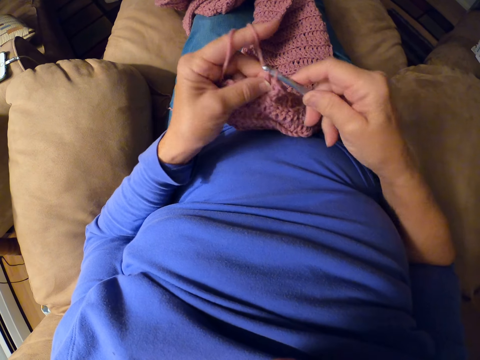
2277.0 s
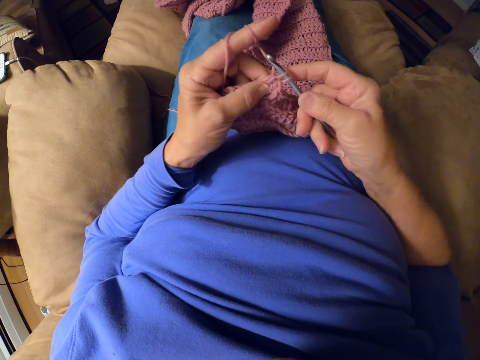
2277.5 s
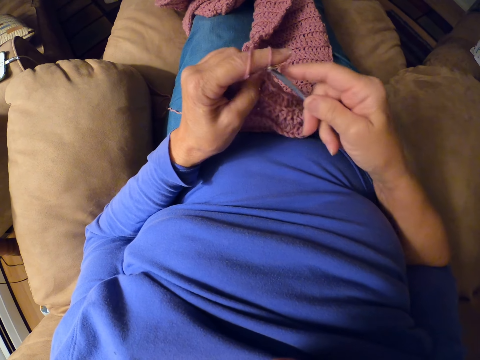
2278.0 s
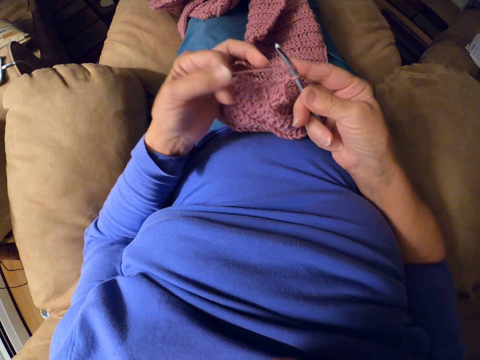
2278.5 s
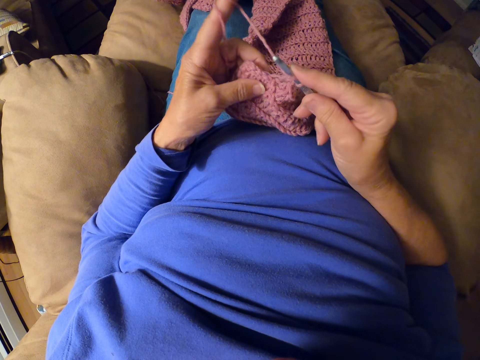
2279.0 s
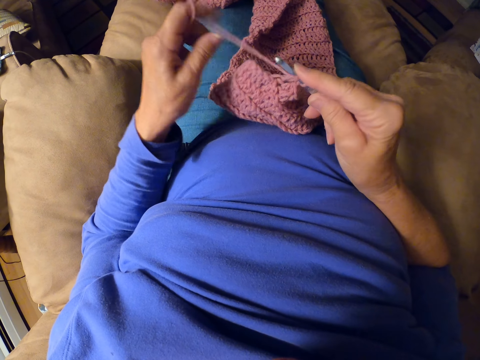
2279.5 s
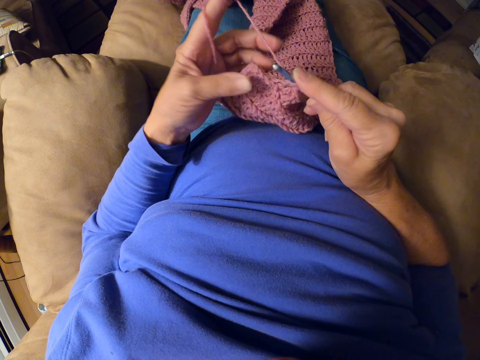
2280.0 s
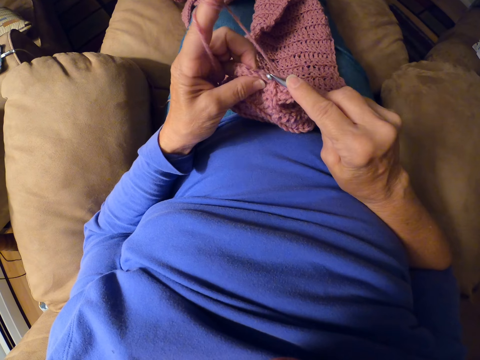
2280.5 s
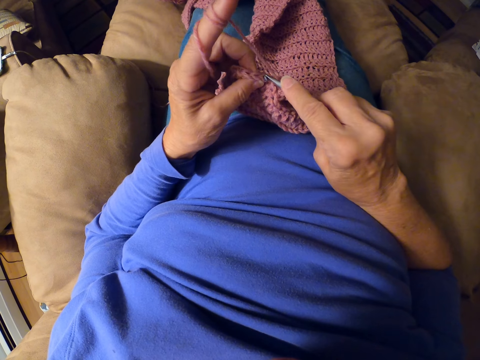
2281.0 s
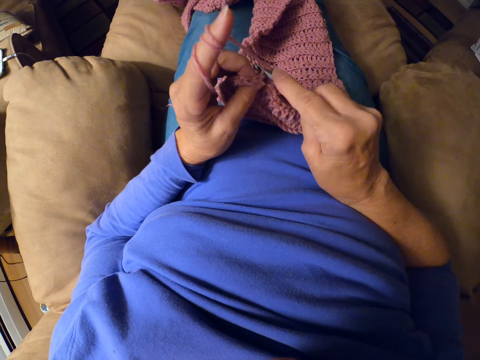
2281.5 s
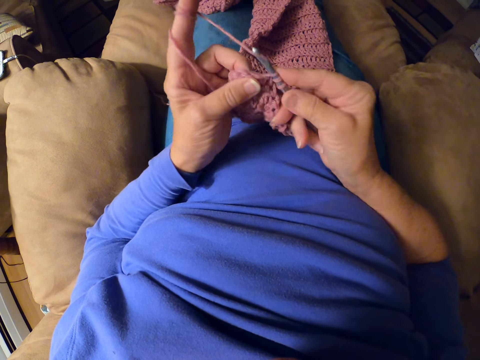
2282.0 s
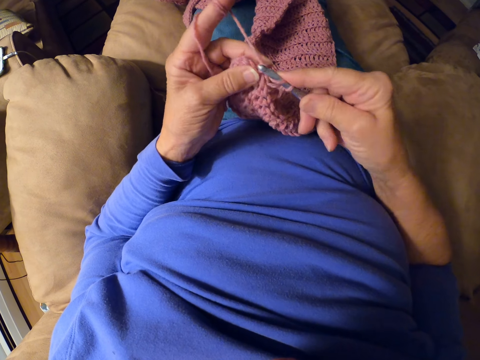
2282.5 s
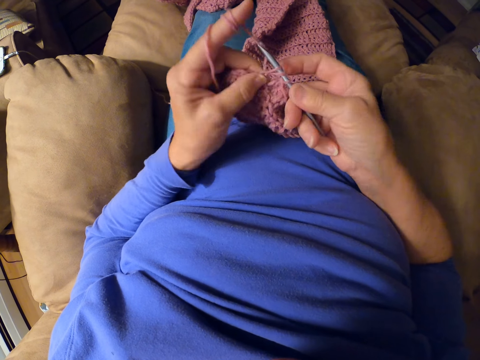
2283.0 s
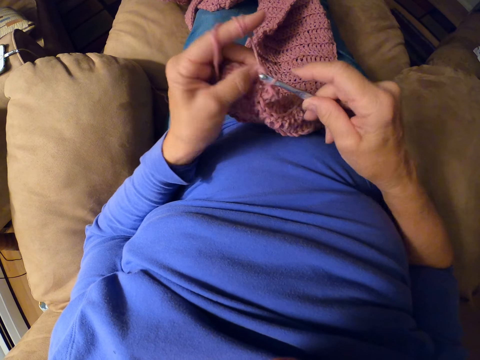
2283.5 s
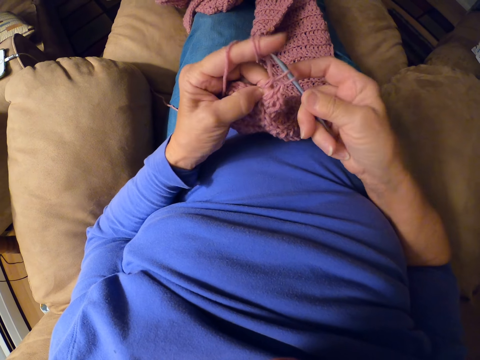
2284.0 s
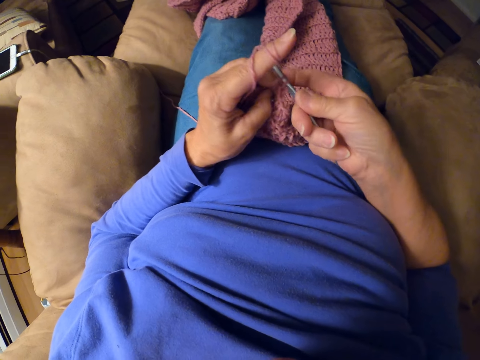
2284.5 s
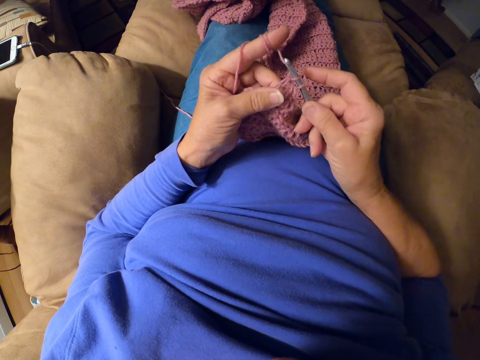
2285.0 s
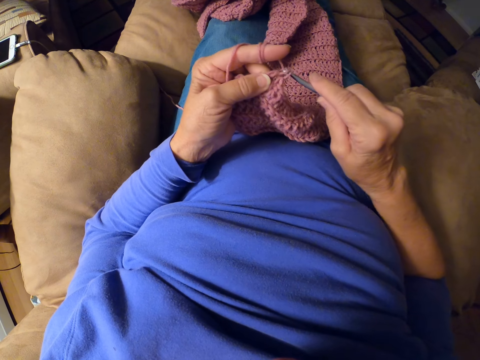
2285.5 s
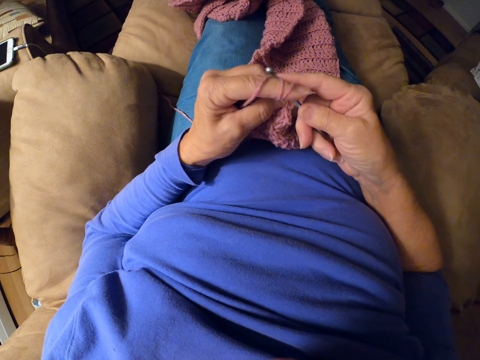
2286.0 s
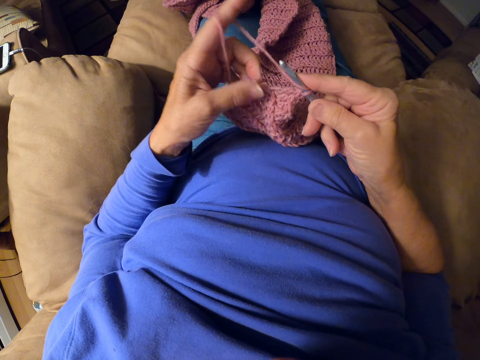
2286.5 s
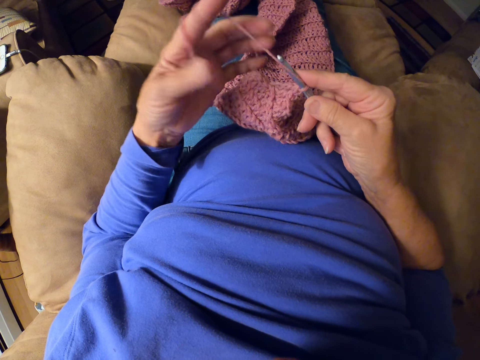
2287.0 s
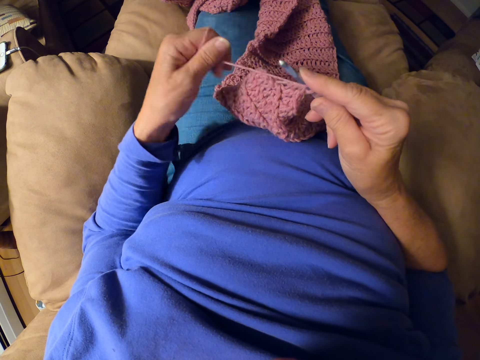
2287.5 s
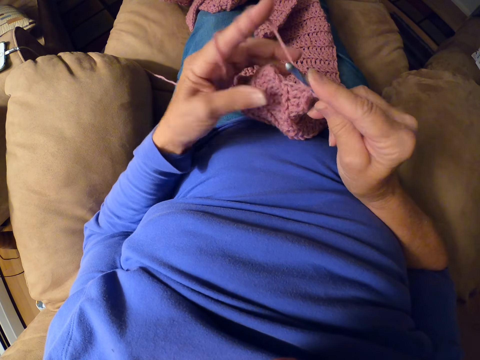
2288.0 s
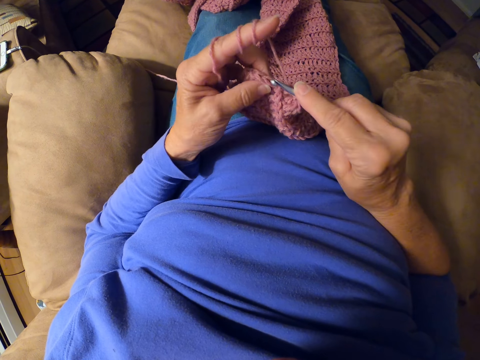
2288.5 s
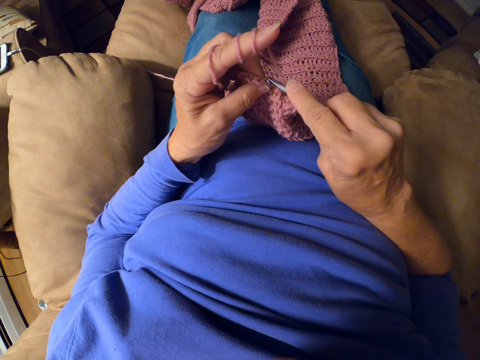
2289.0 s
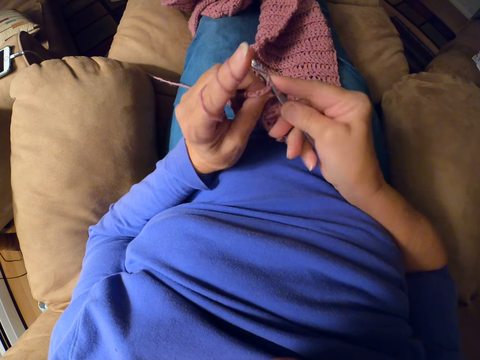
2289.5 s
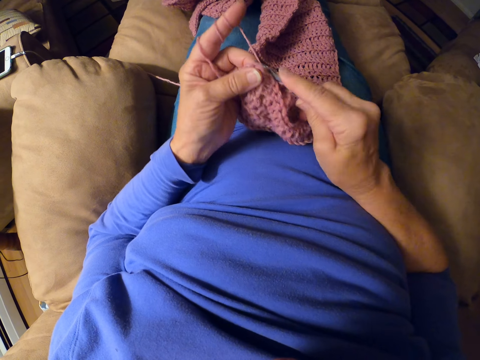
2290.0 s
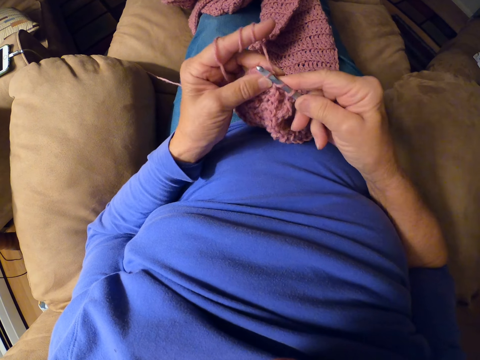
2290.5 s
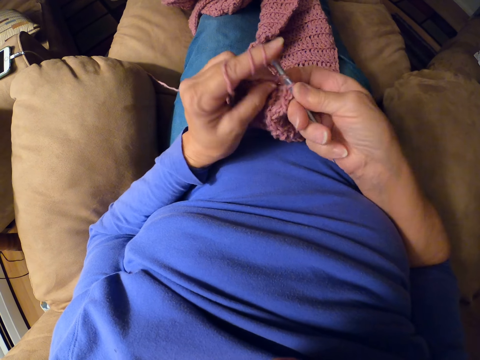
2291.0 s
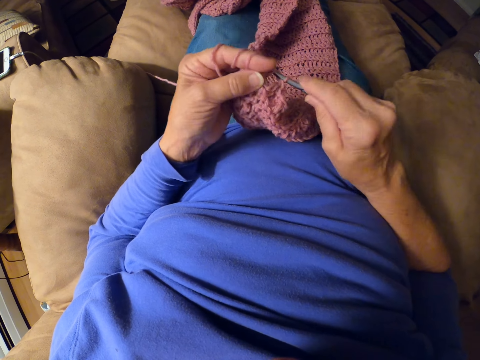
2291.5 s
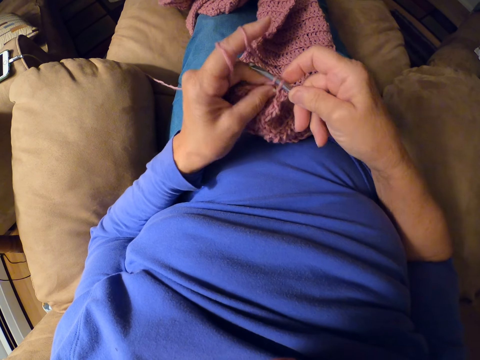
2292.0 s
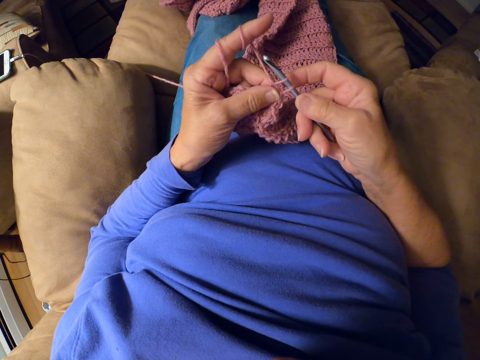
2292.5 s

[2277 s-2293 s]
The camera wearer puts the crochet hook in the garment. She adjusts the yarn strand with her left index finger. She winds the thread on her finger. She interlocks the thread using a crochet hook. She adjusts the yarn strand with her left index finger. She crochets with the yarn.

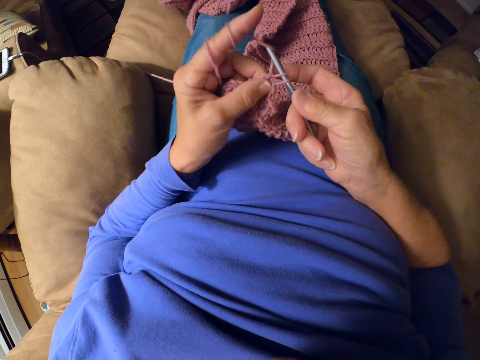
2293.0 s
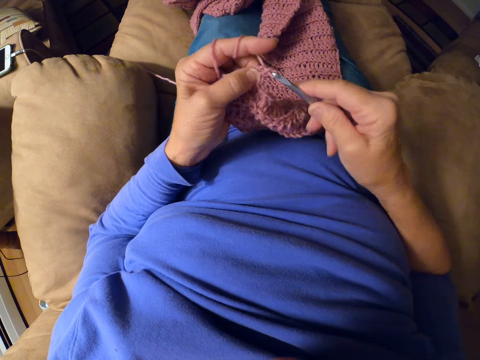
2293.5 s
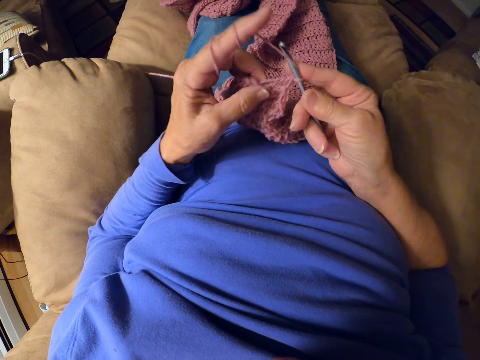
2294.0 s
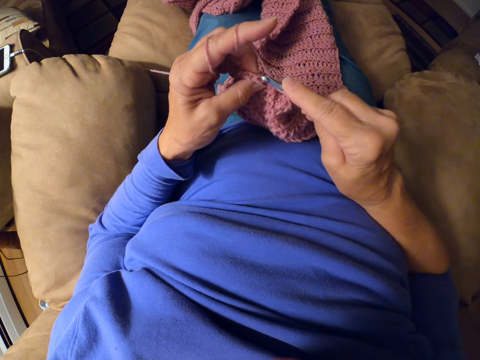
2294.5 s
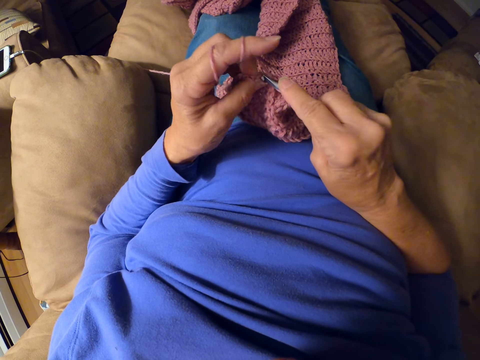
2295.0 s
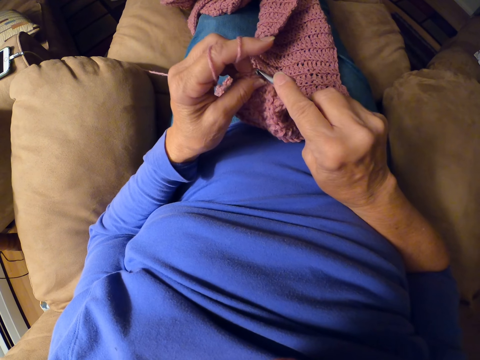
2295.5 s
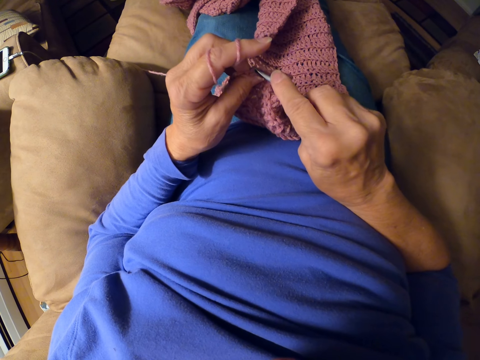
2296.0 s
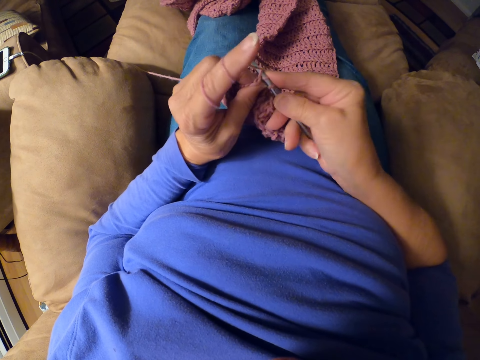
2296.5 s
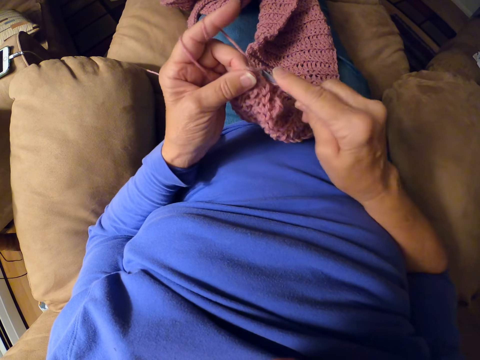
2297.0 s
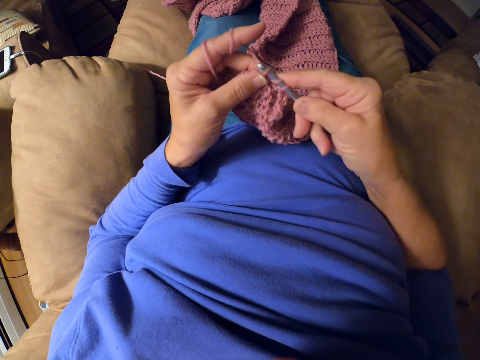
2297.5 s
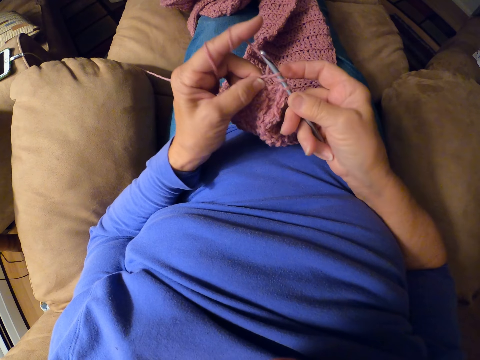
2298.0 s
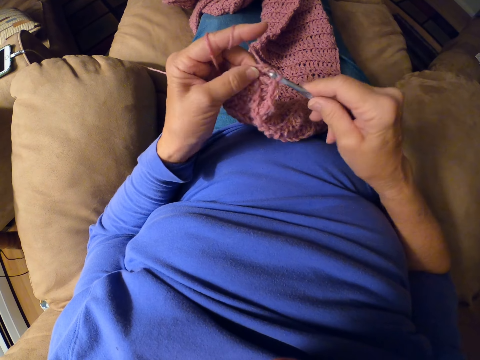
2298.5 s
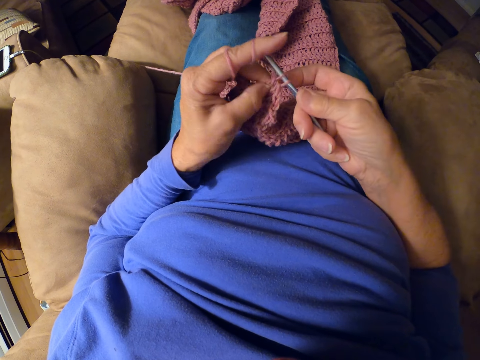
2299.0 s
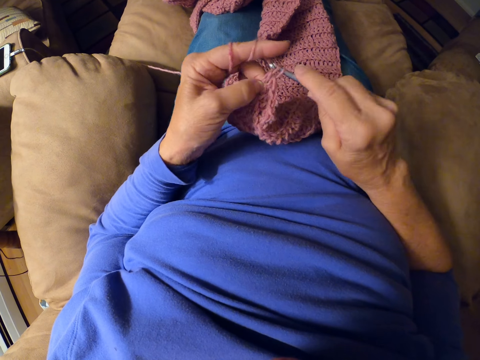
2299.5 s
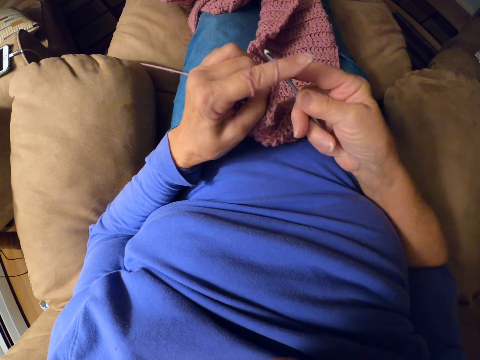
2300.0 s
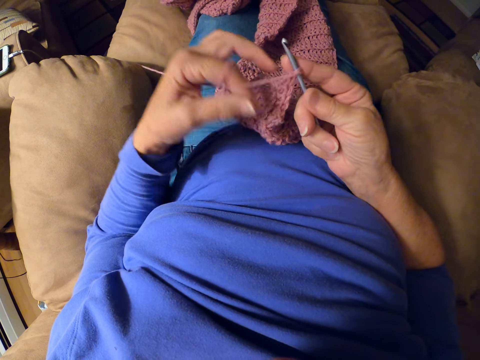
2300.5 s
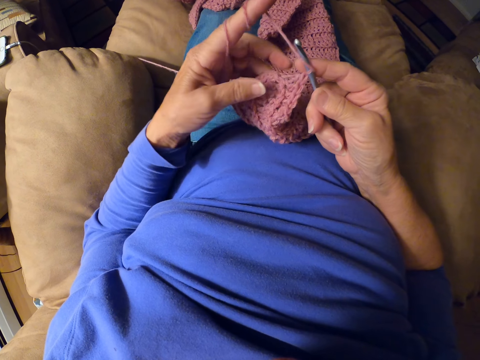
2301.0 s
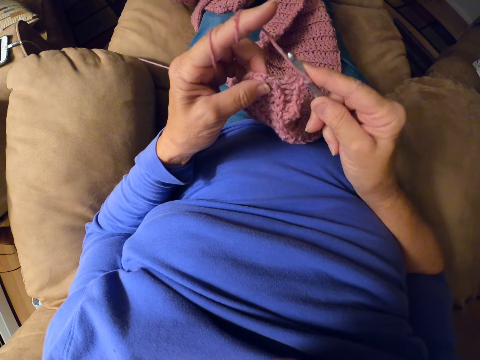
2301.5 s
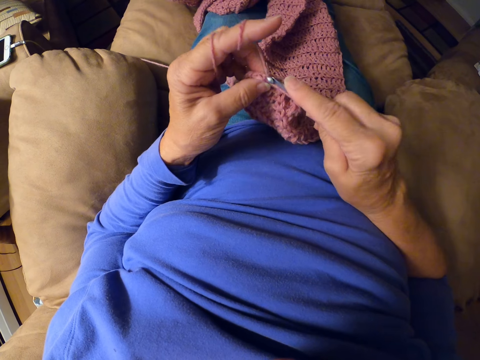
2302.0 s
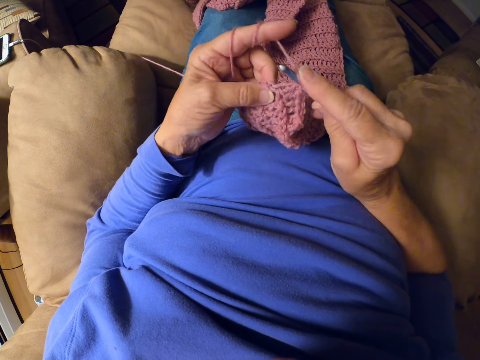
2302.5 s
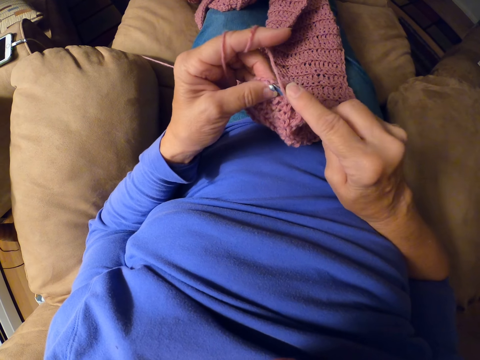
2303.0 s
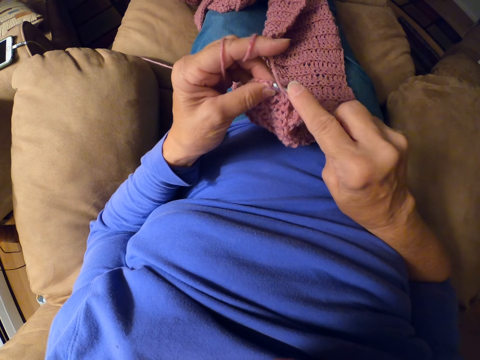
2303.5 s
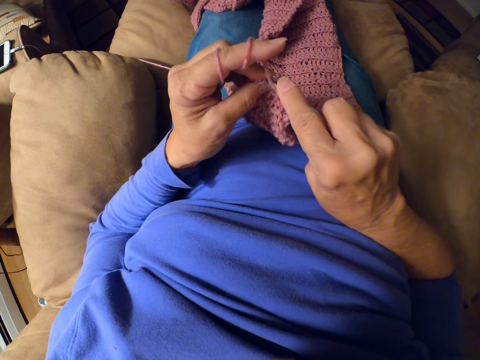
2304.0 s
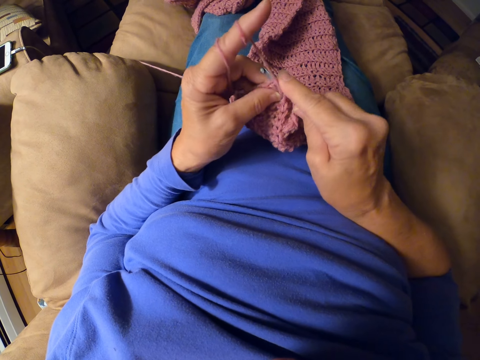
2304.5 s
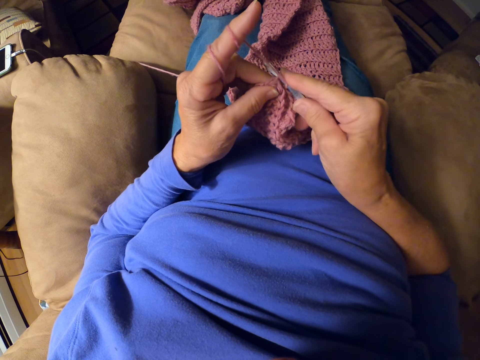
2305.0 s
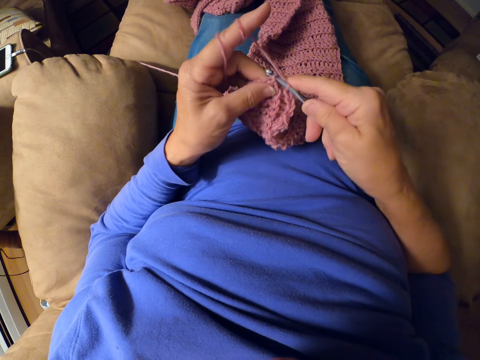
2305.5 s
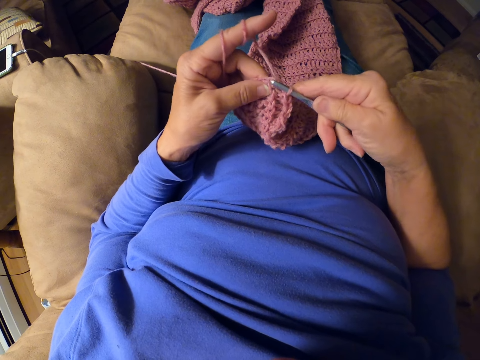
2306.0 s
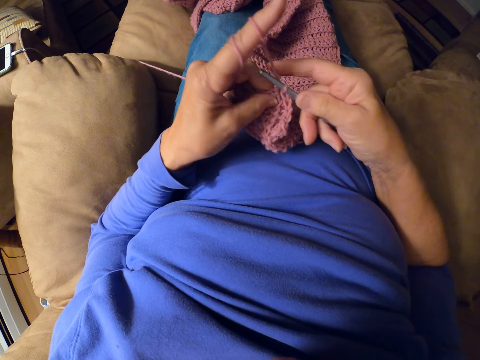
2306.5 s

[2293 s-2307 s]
The camera wearer adjusts the yarn strand with her left index finger. She crochets with the yarn.
